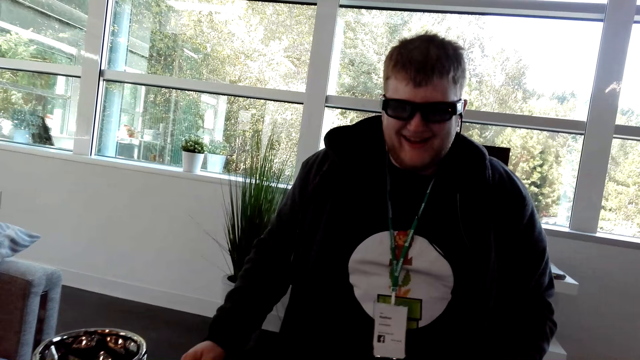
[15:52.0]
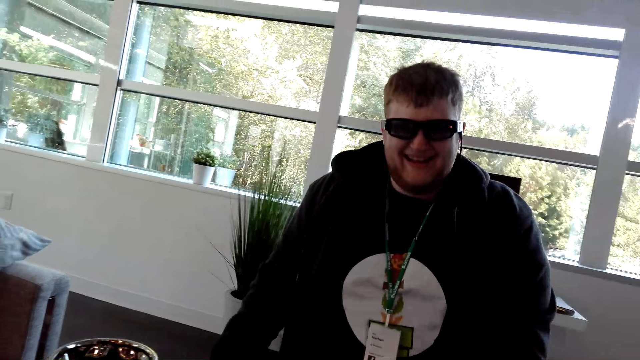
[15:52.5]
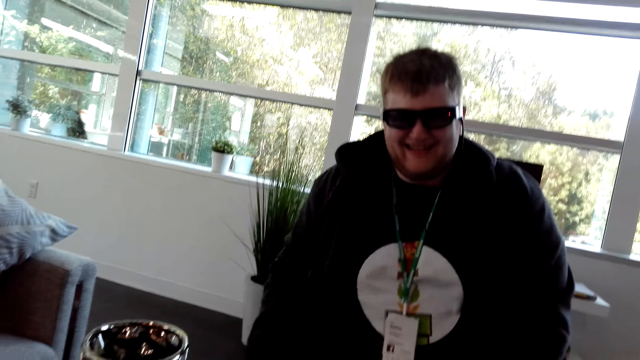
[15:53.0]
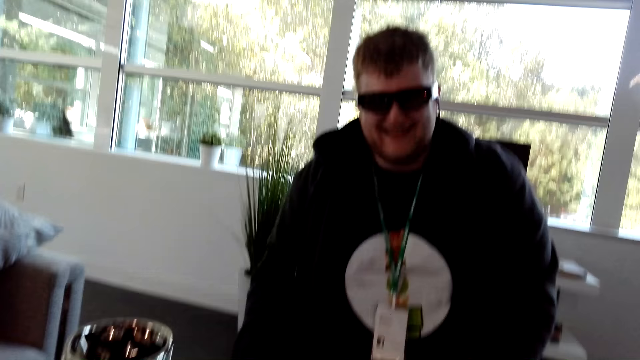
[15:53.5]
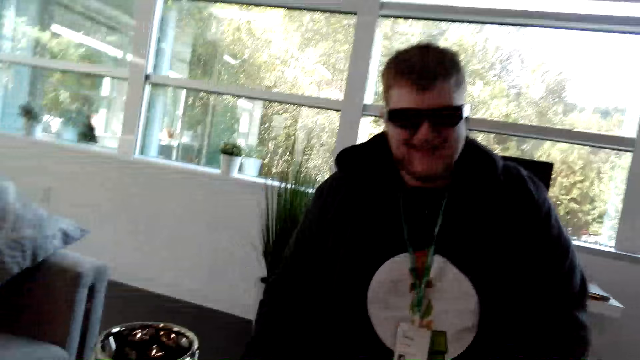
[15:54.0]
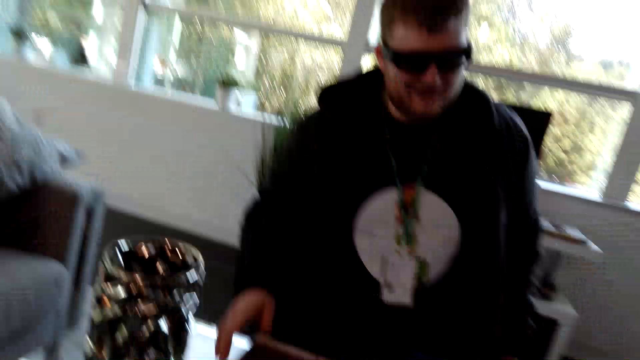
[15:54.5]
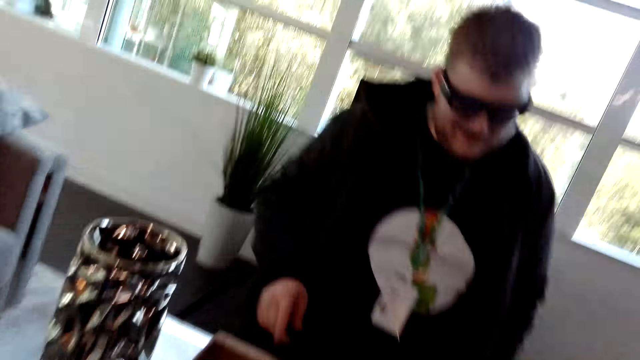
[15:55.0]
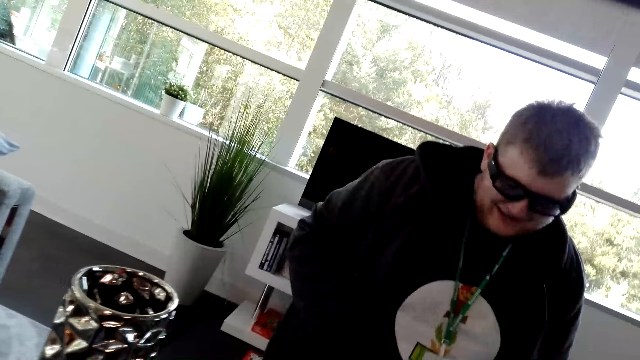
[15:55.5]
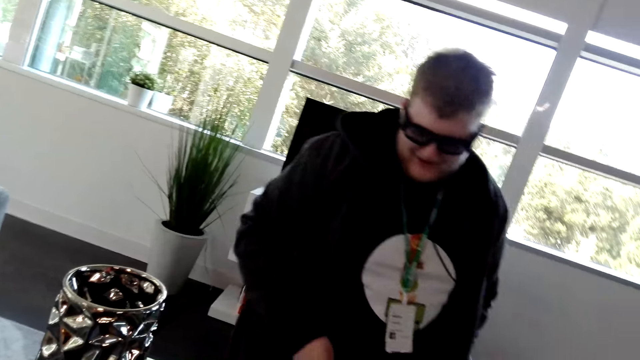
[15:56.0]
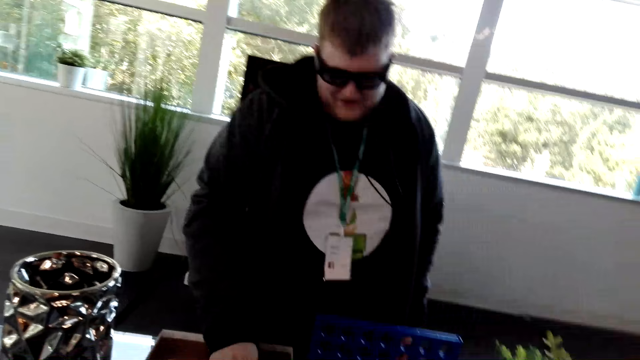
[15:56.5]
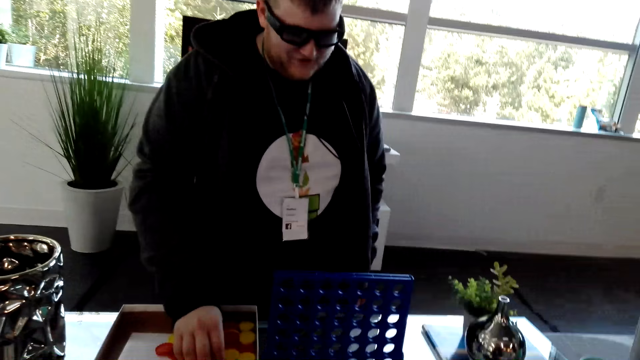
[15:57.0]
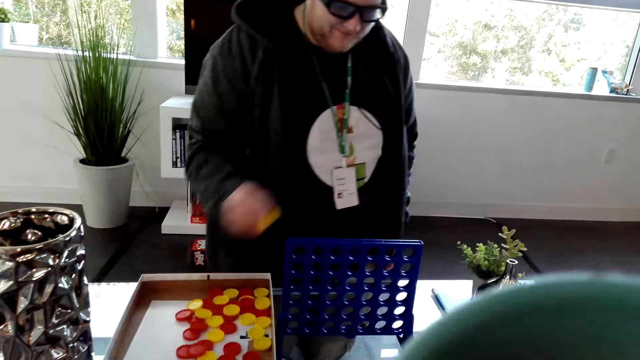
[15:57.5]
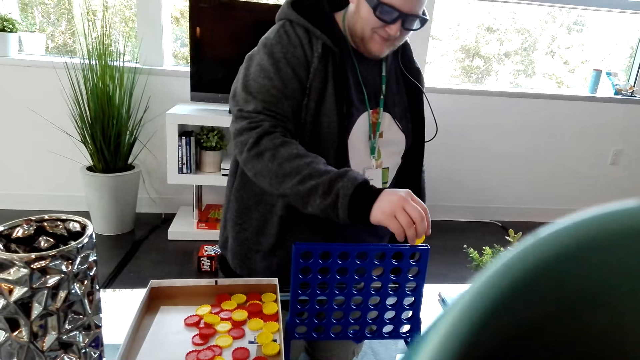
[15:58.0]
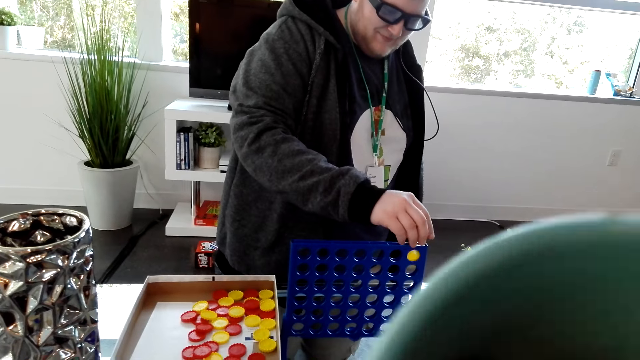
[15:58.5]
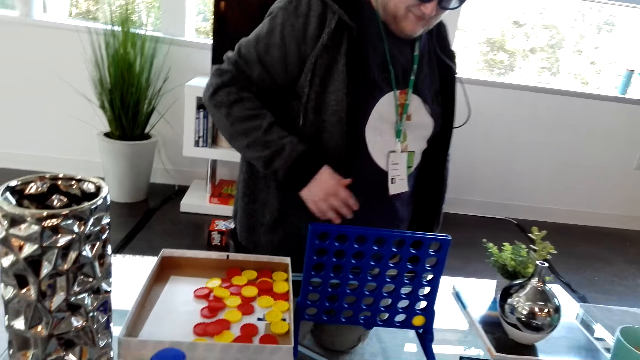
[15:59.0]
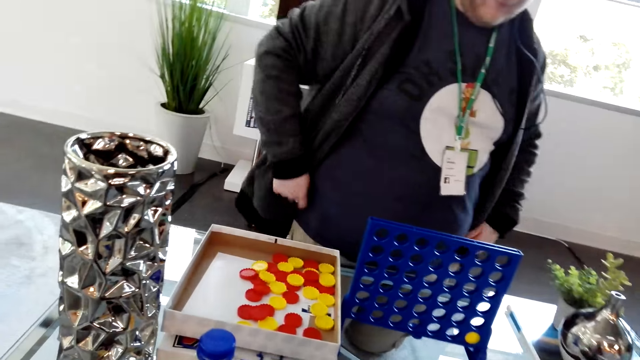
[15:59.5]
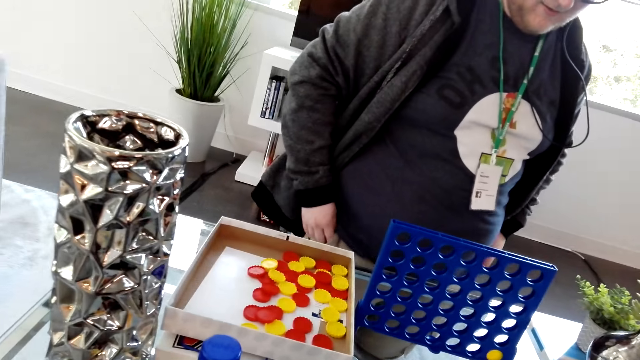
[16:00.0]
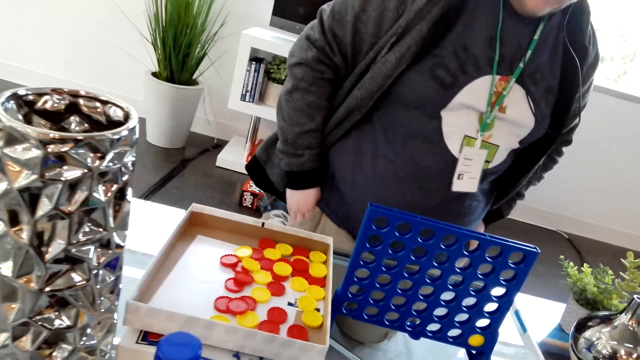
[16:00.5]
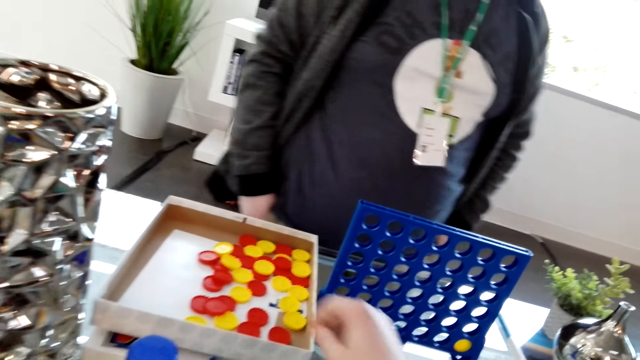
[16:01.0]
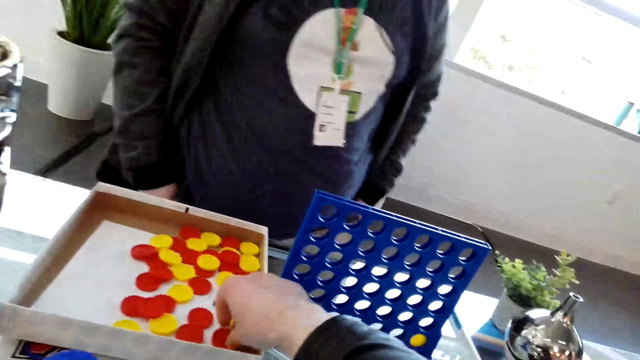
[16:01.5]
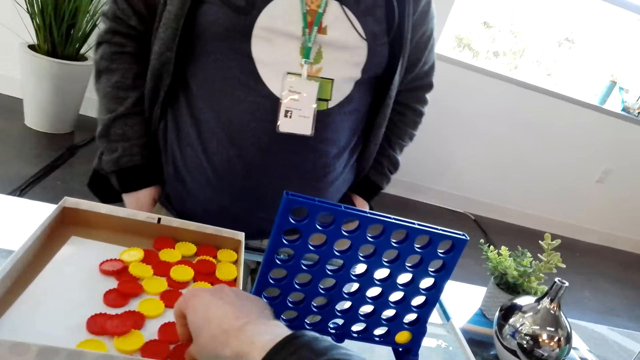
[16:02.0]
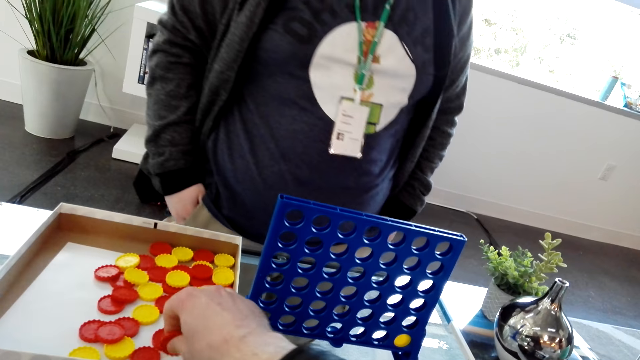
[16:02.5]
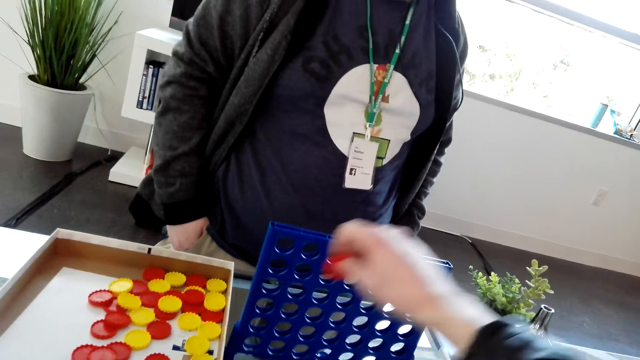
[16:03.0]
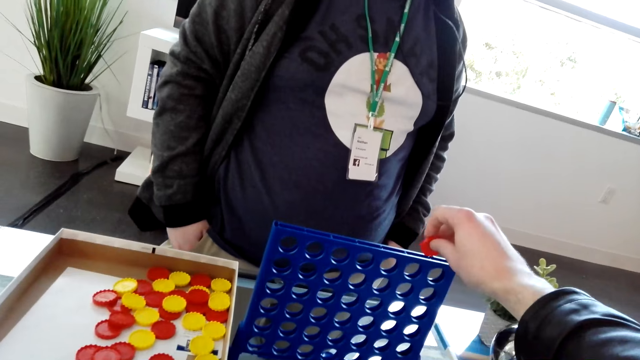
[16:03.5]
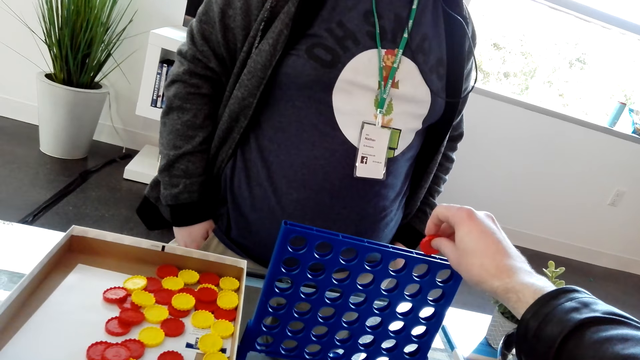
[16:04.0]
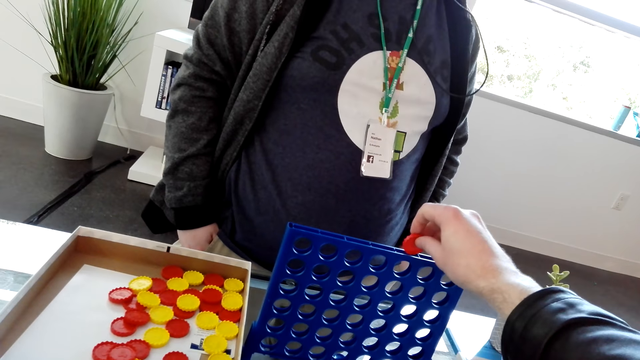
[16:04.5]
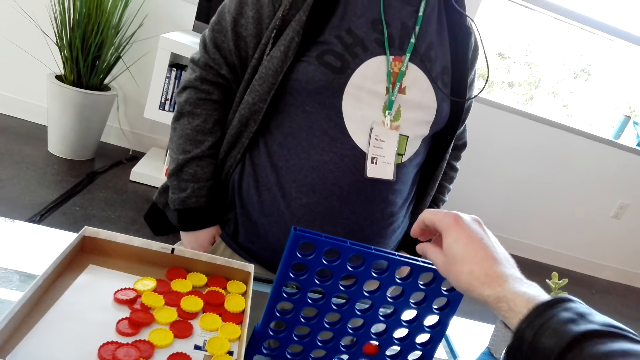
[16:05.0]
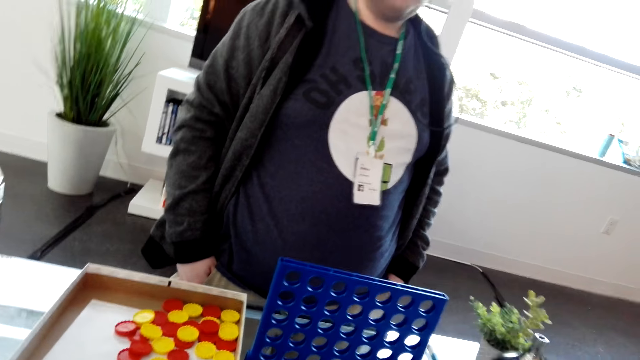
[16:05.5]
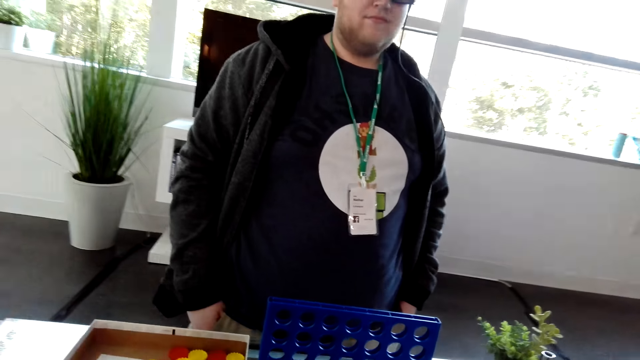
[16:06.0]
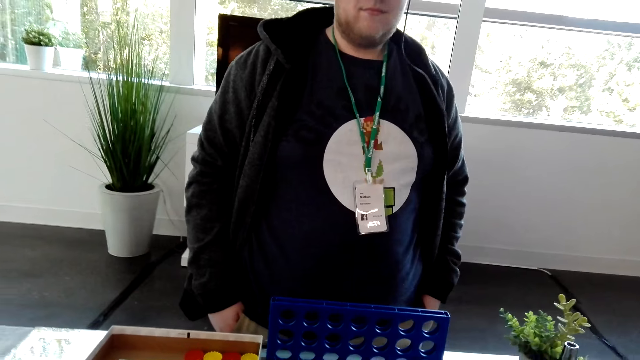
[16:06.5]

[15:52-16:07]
A man smiles at the camera wearer. The man picks up coins from the box. The camera wearer drinks the tea in the office. The man arranges coins on the rack. The camera wearer looks at the man. The man holds the pockets. The camera wearer picks up coins or bottle tops from the box or tray. They insert a coin in the rack and play the connect four game board.

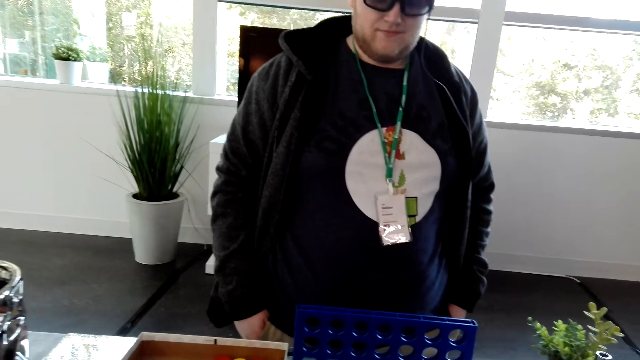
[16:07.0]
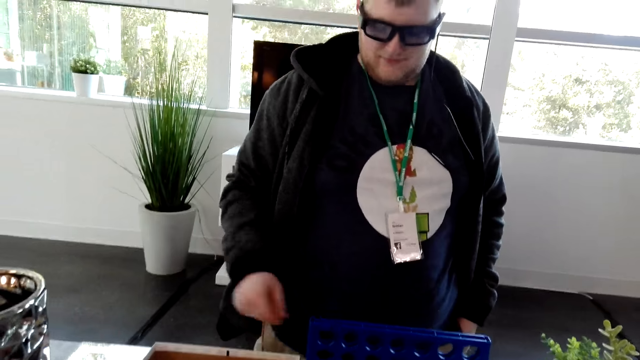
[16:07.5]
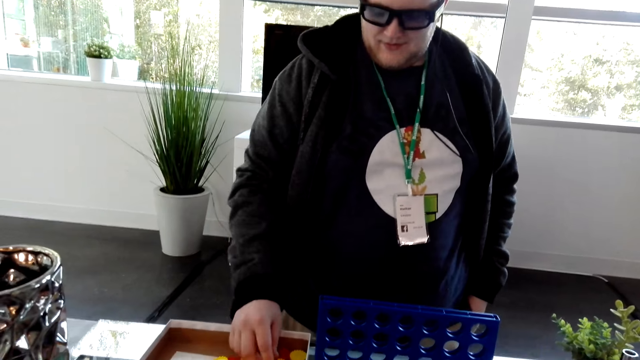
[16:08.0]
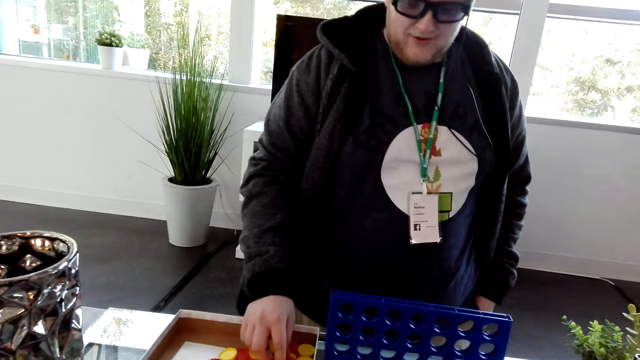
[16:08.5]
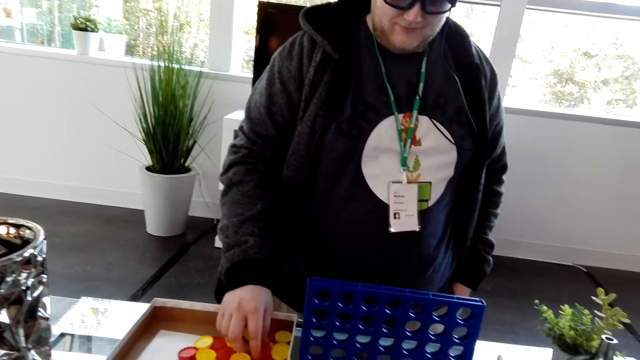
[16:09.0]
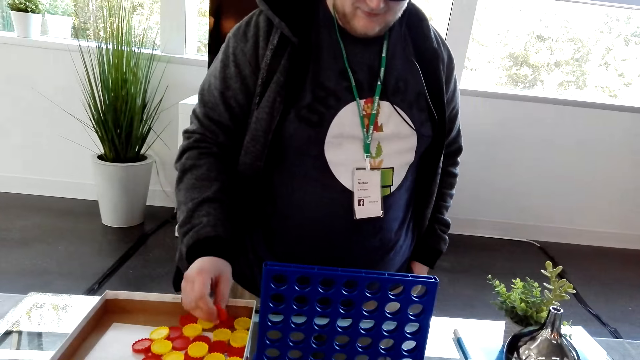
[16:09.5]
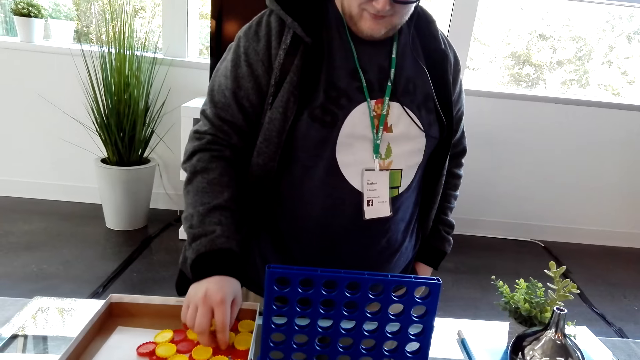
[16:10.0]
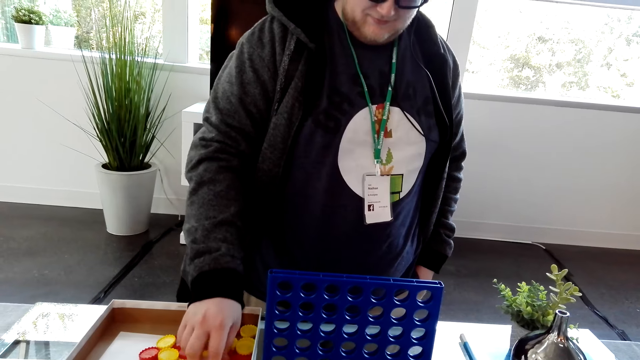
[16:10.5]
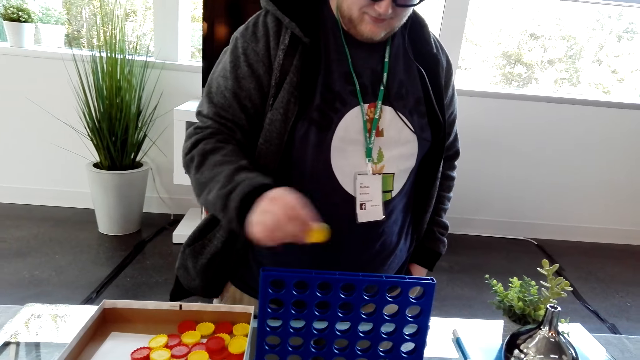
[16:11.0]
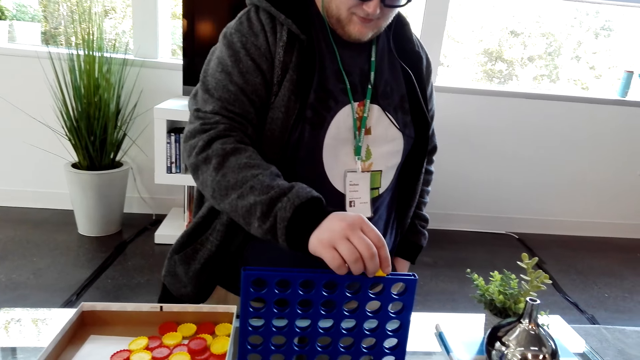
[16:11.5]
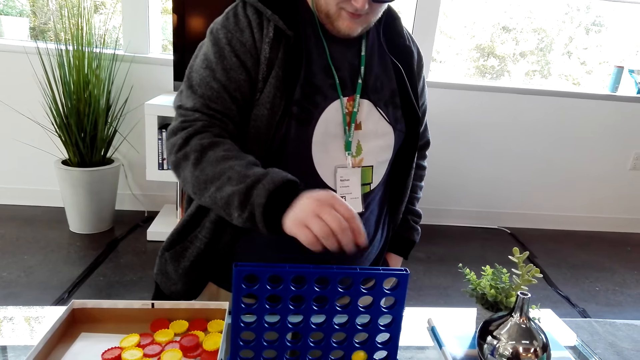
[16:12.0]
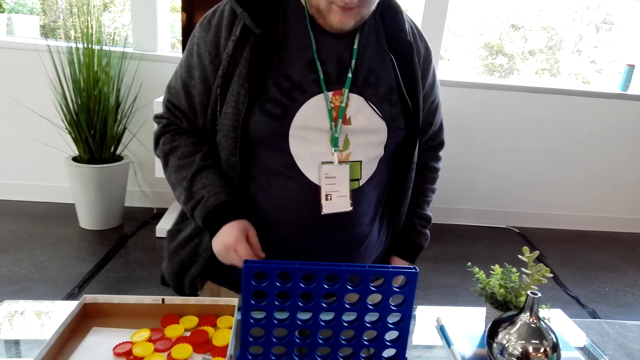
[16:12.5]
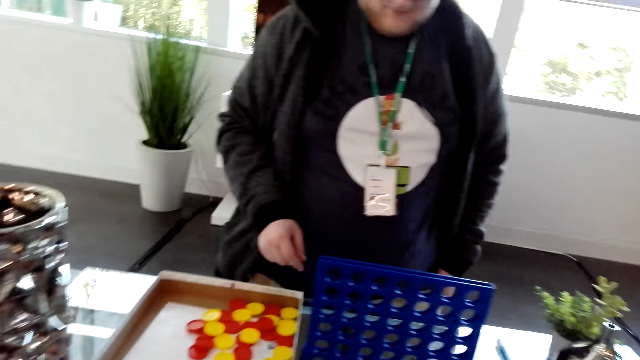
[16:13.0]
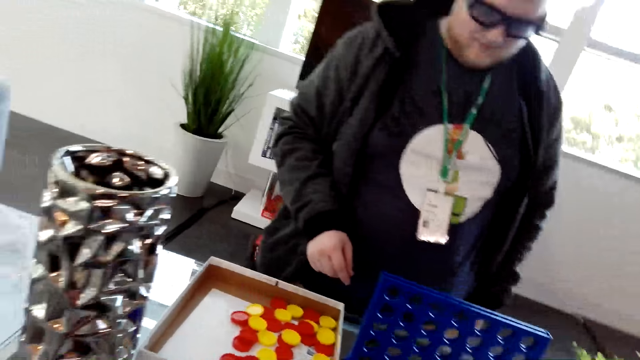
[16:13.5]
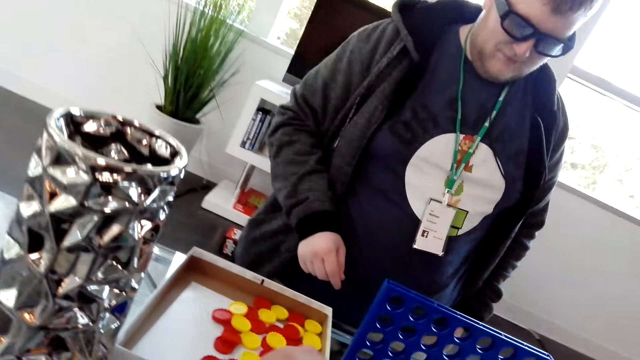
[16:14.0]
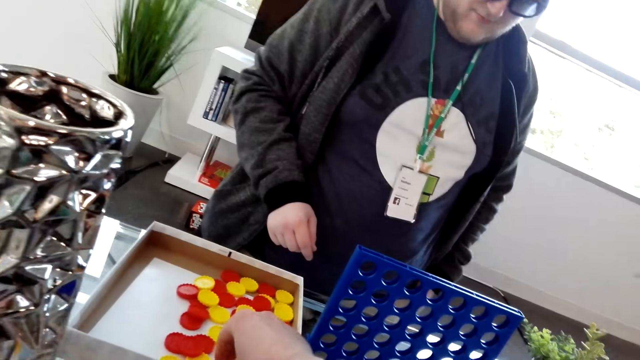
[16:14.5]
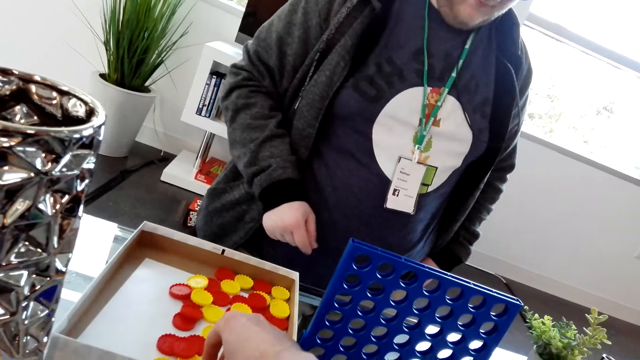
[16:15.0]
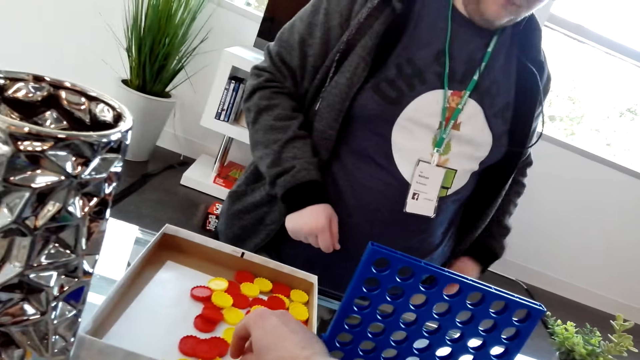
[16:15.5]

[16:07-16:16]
A man picks up a coin or bottle top from the box. The man inserts a coin in the rack and plays the connect four game board. The camera wearer picks up a coin from the box.
